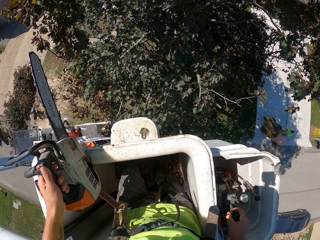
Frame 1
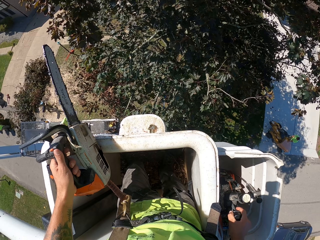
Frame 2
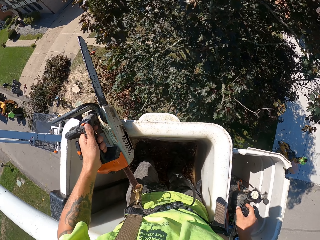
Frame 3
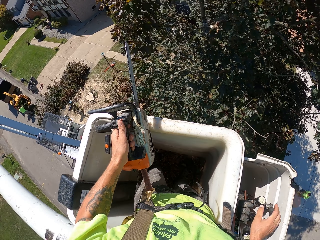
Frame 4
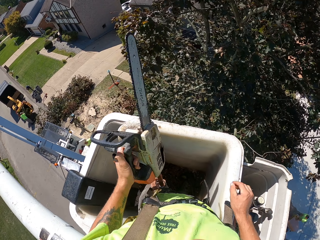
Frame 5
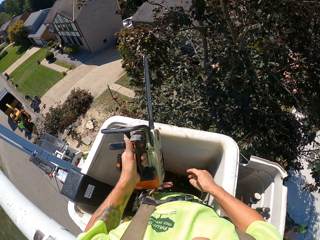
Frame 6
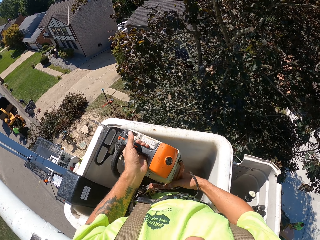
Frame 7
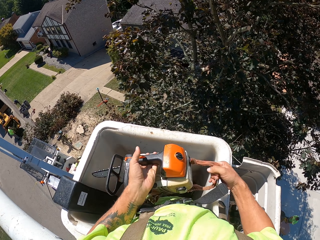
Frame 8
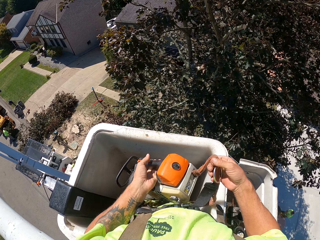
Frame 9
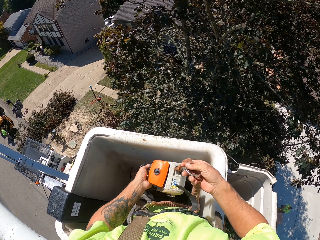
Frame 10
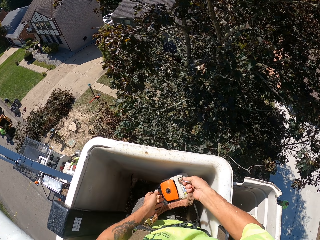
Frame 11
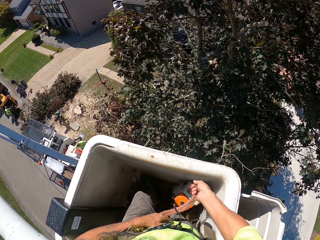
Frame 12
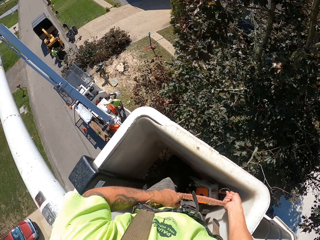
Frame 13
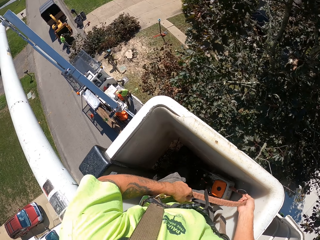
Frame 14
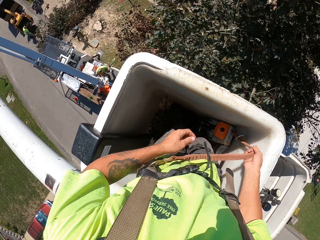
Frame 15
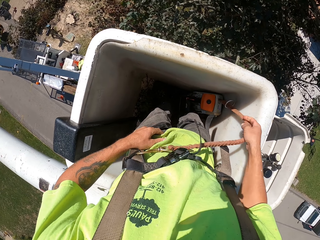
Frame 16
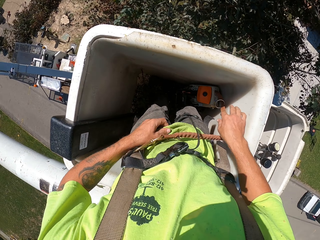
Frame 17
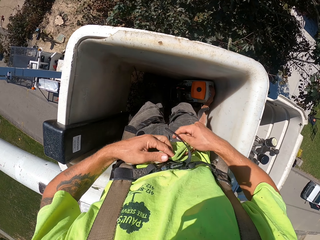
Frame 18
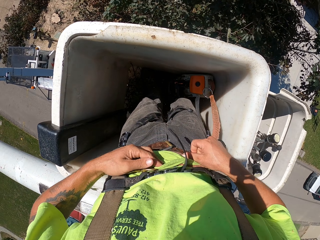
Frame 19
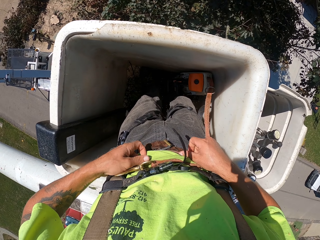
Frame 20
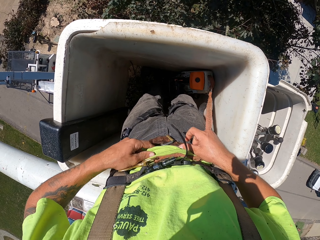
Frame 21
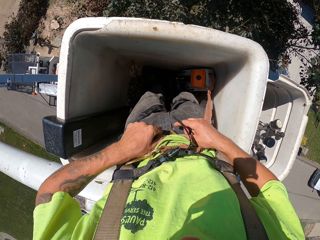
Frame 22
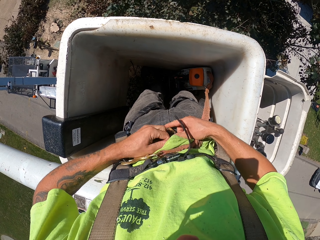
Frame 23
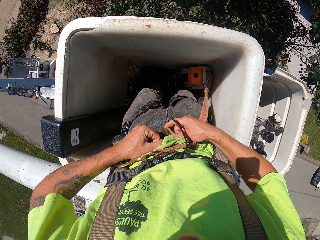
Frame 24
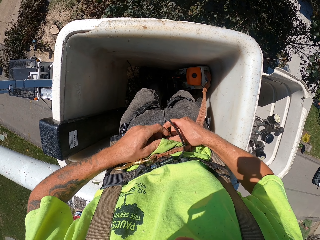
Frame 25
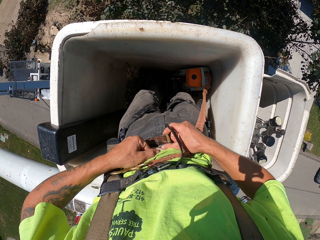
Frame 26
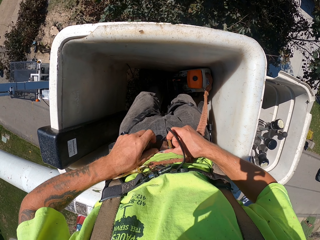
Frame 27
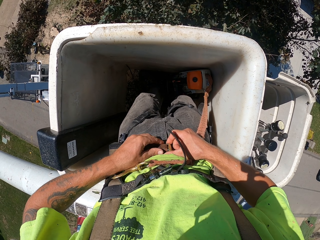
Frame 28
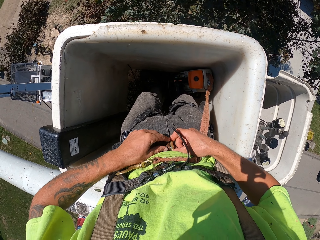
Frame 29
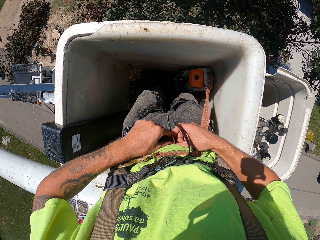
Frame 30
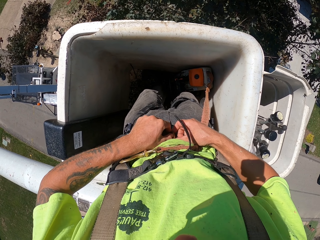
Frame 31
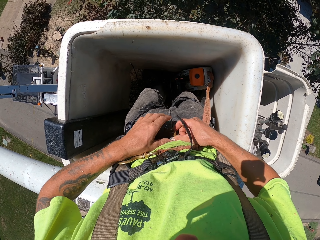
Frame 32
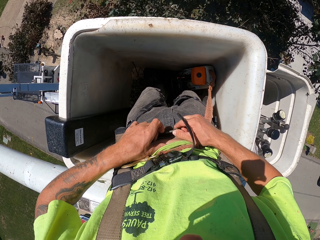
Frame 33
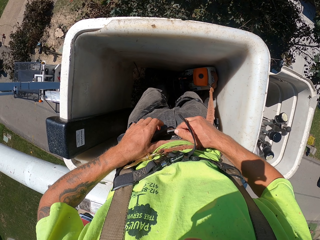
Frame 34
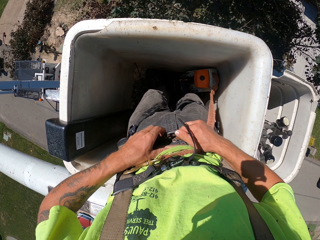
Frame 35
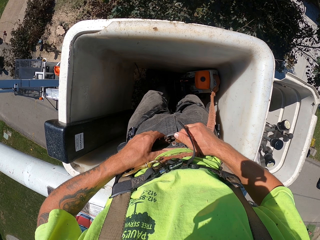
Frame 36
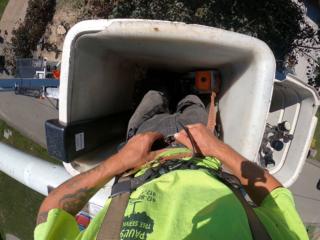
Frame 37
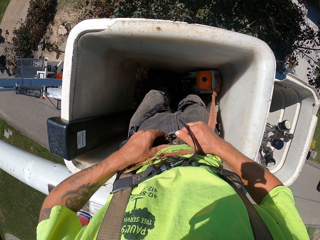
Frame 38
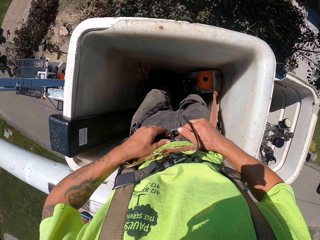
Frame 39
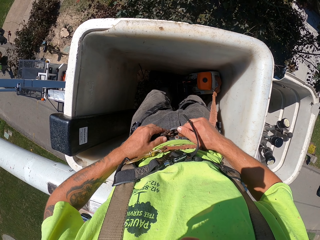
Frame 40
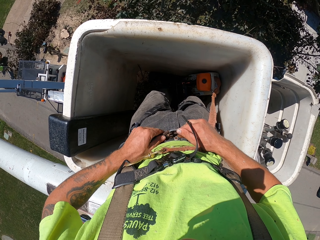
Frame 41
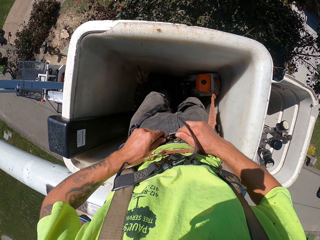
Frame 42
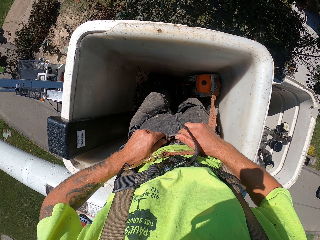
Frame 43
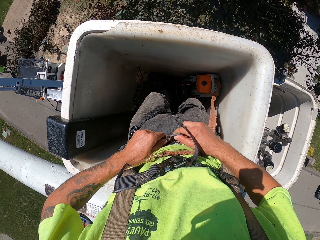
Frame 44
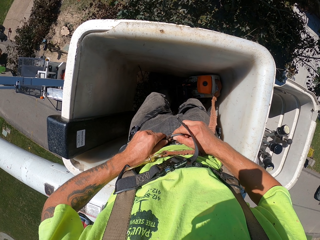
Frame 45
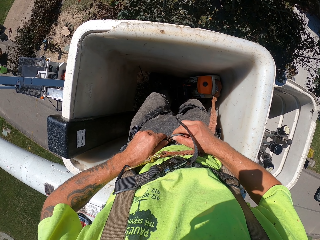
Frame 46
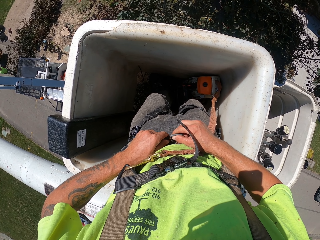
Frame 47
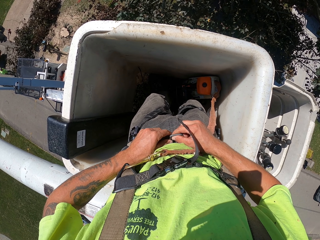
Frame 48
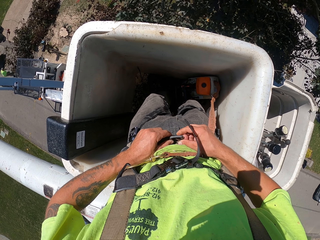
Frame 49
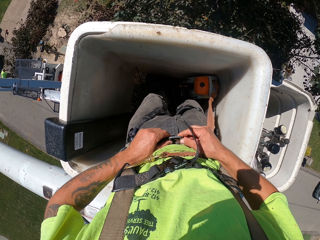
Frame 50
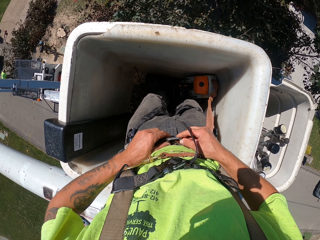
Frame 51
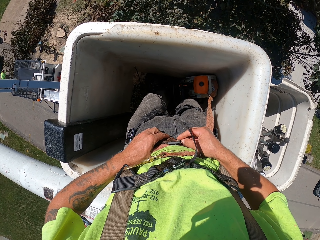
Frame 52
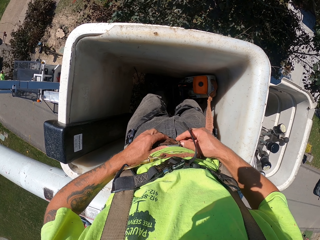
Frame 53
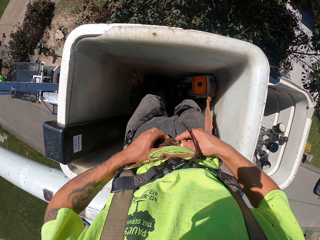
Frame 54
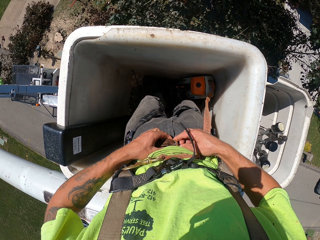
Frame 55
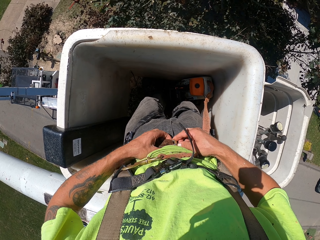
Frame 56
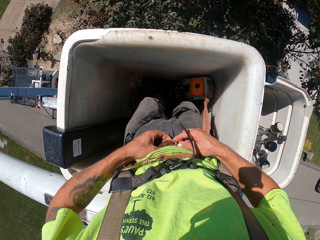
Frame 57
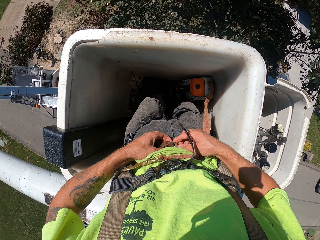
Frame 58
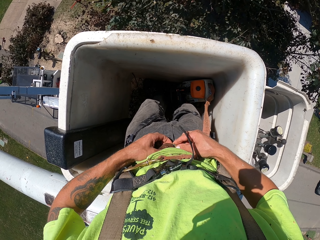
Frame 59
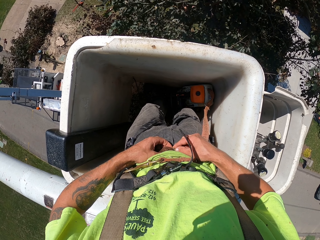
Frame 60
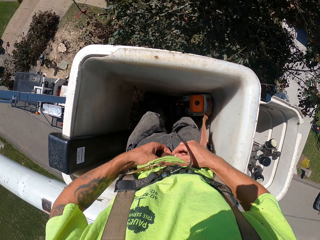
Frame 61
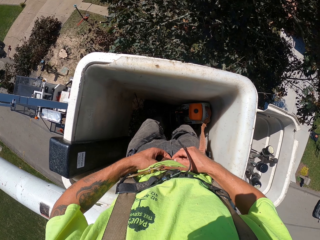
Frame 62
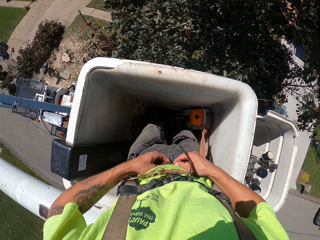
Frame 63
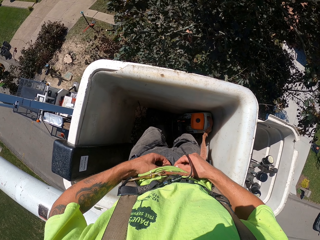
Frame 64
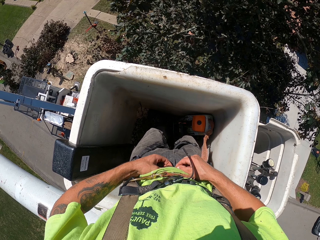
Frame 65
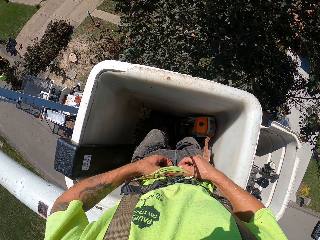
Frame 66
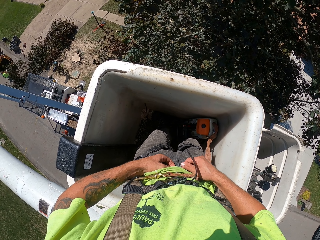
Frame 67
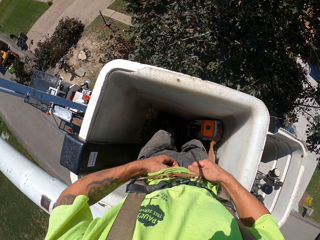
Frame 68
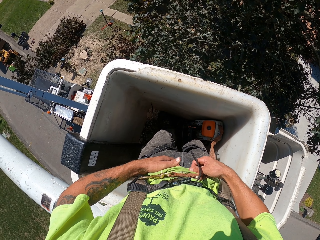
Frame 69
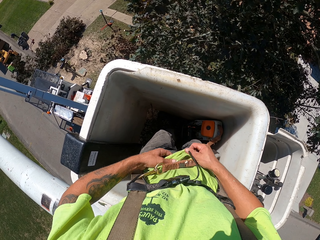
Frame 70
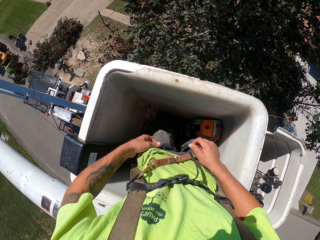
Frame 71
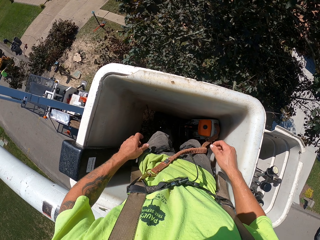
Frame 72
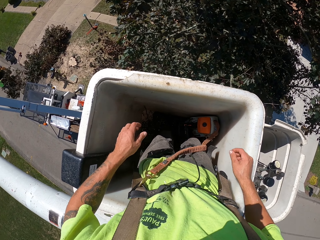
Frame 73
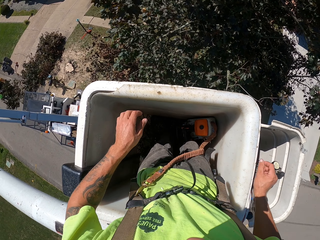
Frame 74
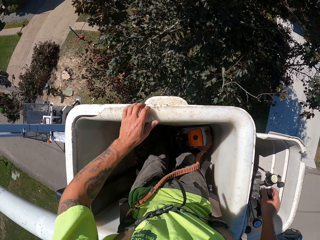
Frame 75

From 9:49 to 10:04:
A man puts the branches in a wood chipper with both hands. The camera wearer lifts the chainsaw from the boom lift with his left hand. He looks around. He puts the chainsaw in the boom lift with his right hand. He adjusts a belt with both hands. The man picks some branches from the ground with both hands. The man puts the branches in the wood chipper with both hands. The camera wearer adjusts his belt buckle.

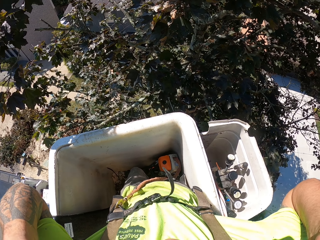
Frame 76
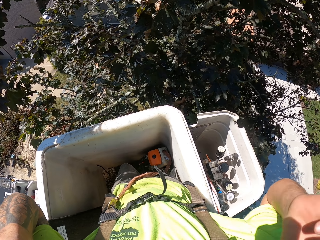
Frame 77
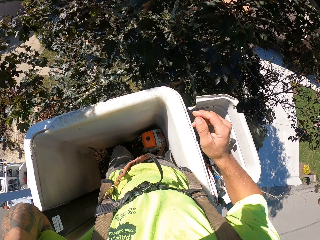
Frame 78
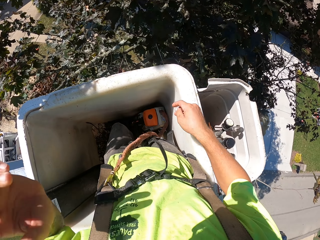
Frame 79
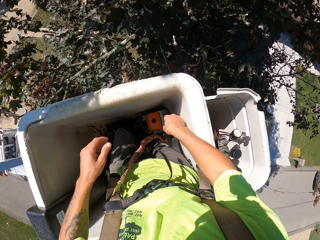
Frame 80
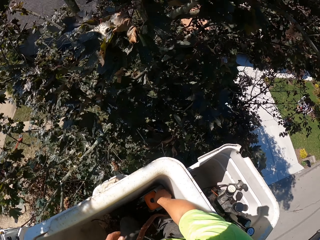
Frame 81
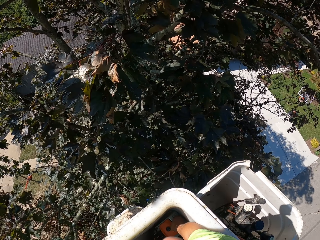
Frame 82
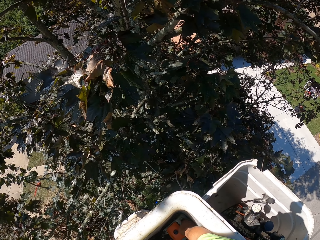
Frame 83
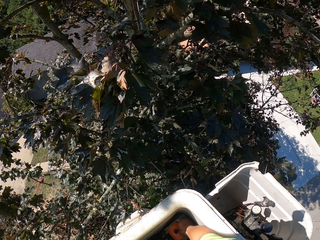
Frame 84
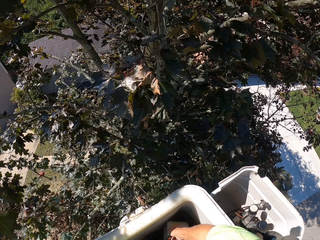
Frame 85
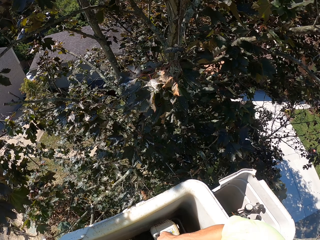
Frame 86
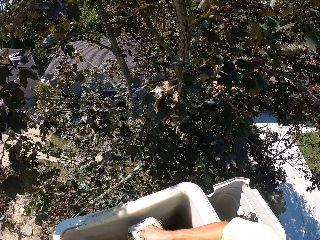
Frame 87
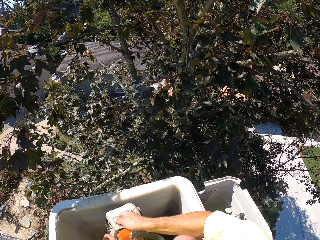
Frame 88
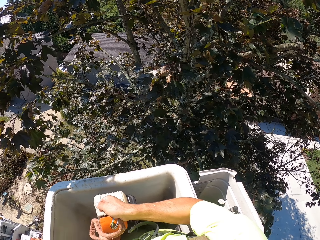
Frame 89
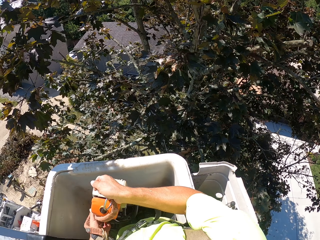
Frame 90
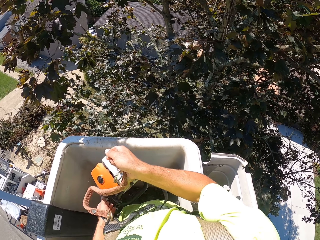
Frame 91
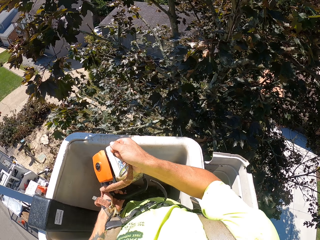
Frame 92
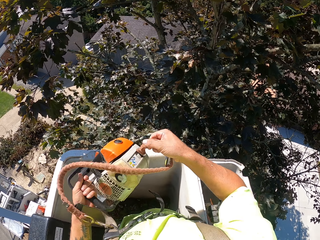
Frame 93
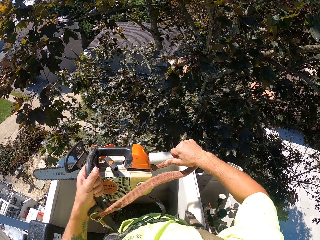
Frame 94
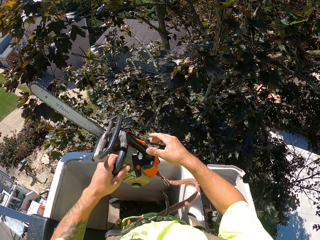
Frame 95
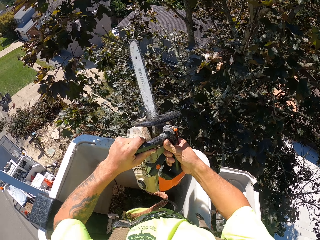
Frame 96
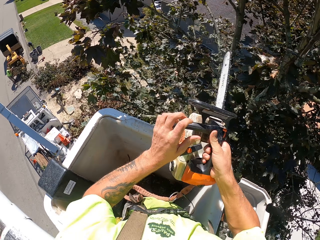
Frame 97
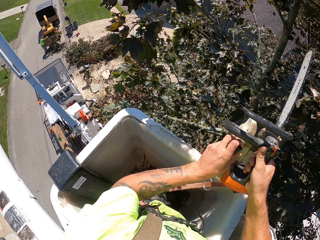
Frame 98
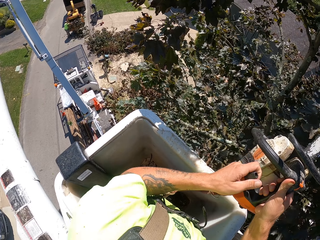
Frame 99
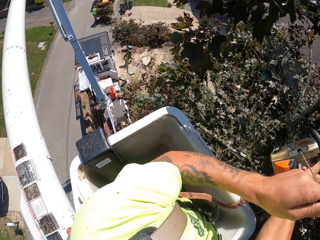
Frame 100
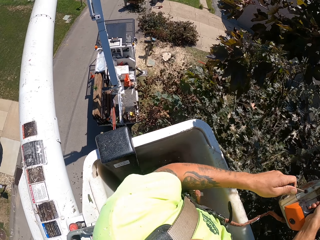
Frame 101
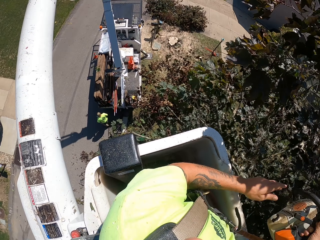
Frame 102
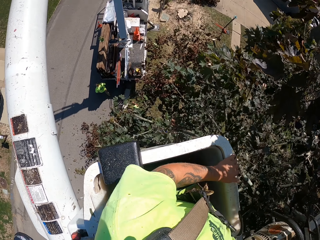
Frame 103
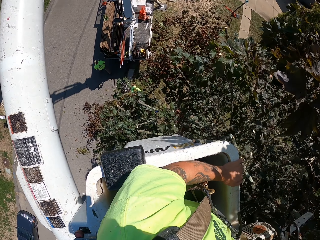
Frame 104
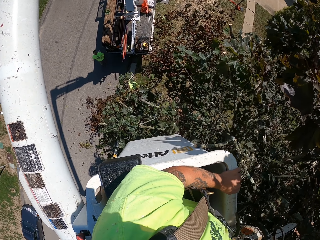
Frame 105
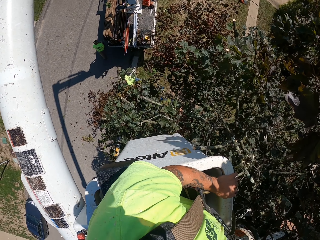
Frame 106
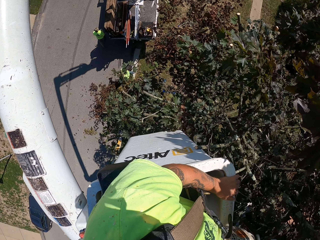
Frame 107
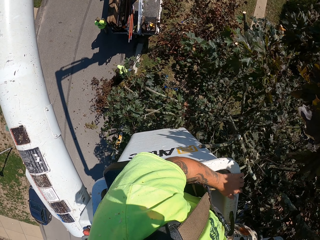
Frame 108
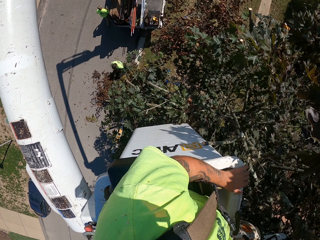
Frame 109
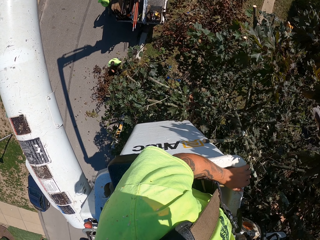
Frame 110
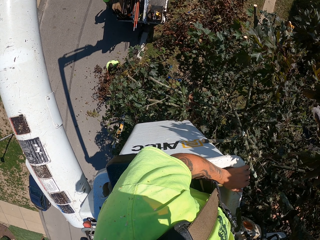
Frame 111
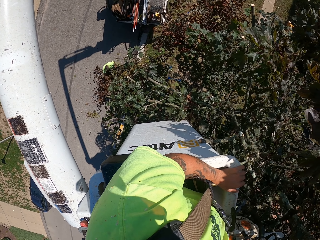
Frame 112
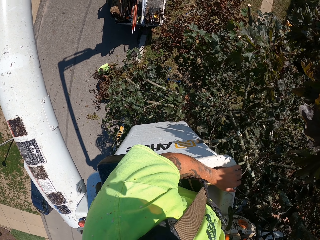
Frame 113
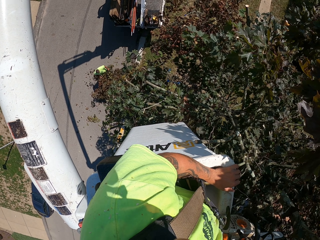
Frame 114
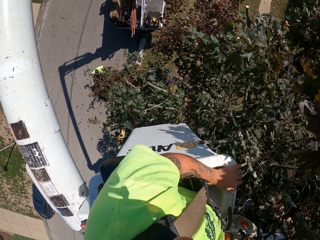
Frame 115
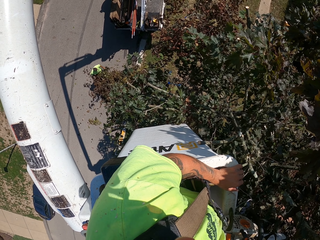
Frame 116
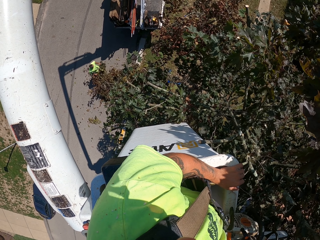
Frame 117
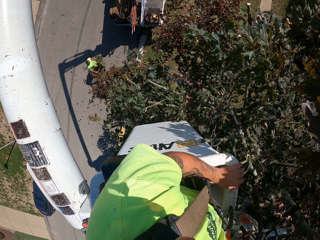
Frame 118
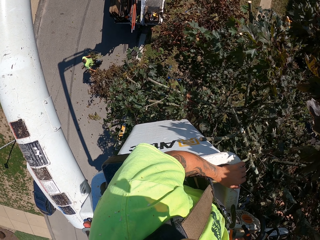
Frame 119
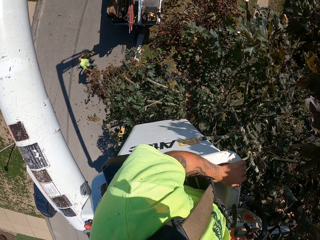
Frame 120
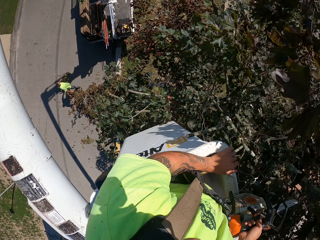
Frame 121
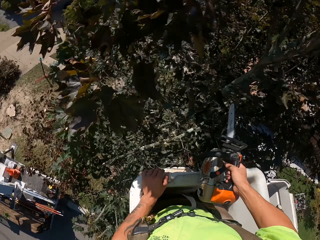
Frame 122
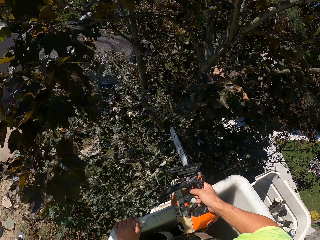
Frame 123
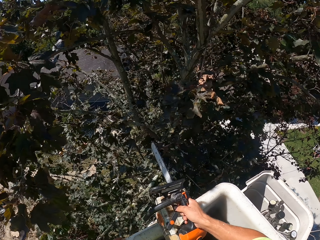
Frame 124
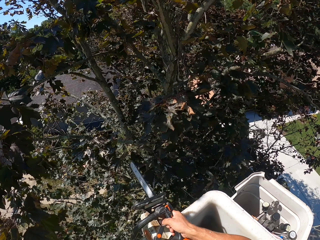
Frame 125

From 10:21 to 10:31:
The camera wearer touches his glasses. He picks up the chainsaw or power saw from the boom lift with his right hand. He pulls a cord of the chainsaw with his left hand. He starts the power saw. The man pulls a branch on the ground with his right hand.
